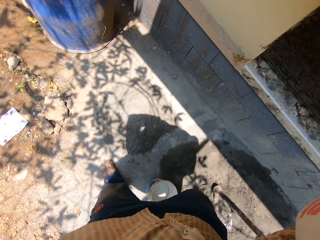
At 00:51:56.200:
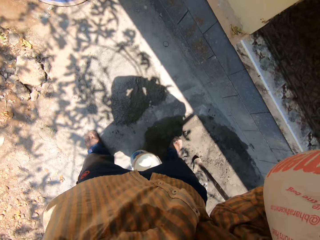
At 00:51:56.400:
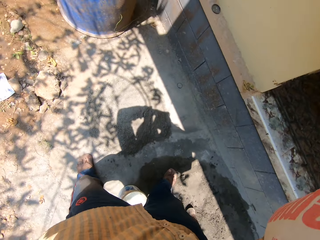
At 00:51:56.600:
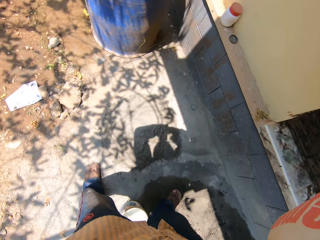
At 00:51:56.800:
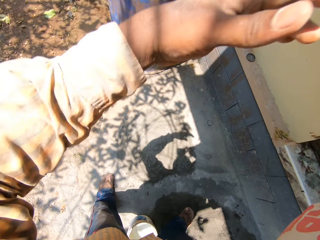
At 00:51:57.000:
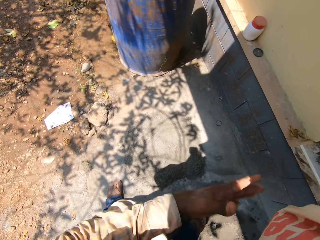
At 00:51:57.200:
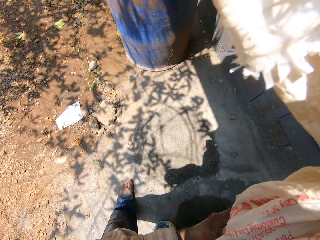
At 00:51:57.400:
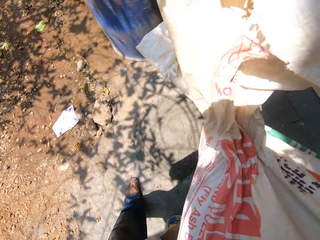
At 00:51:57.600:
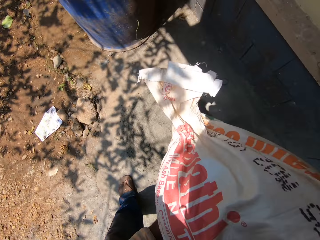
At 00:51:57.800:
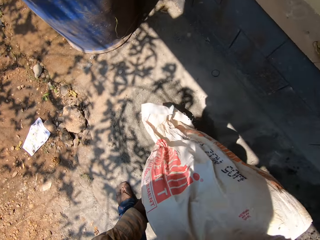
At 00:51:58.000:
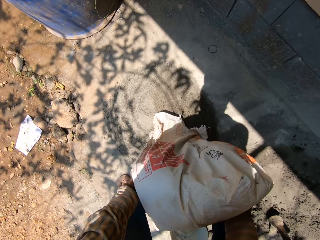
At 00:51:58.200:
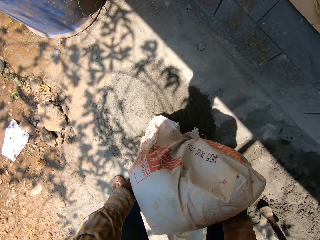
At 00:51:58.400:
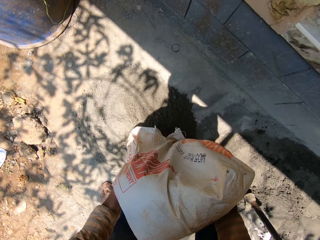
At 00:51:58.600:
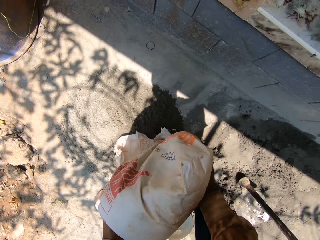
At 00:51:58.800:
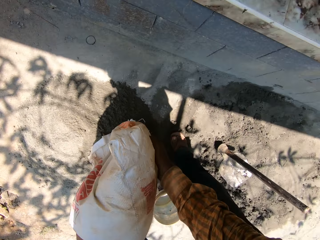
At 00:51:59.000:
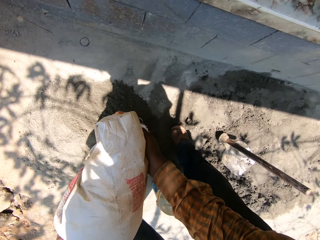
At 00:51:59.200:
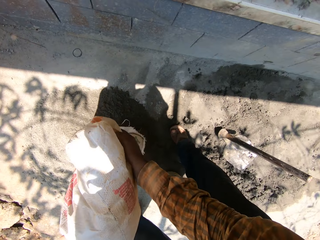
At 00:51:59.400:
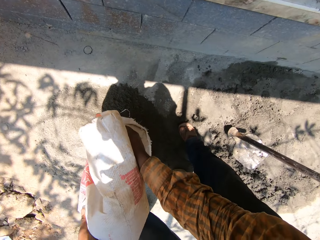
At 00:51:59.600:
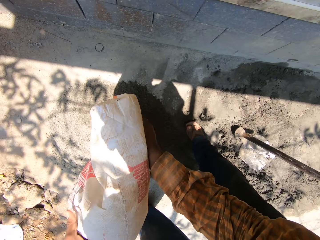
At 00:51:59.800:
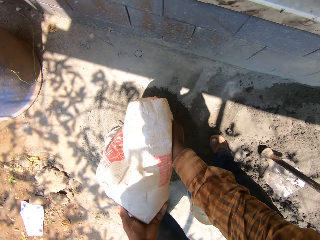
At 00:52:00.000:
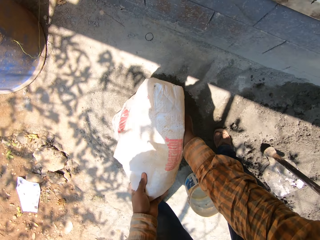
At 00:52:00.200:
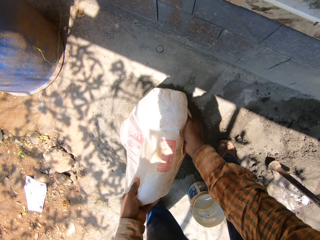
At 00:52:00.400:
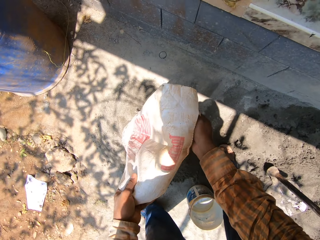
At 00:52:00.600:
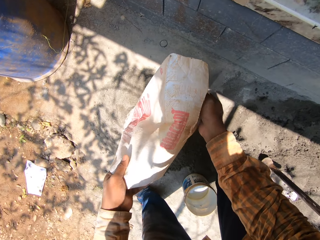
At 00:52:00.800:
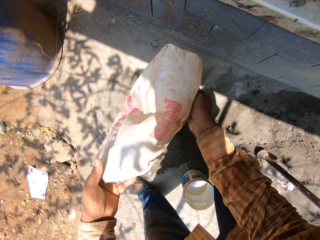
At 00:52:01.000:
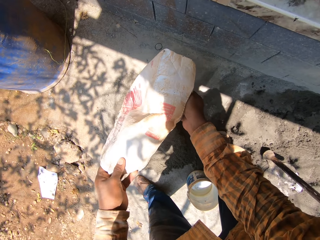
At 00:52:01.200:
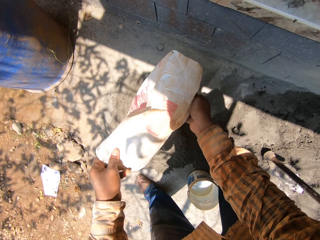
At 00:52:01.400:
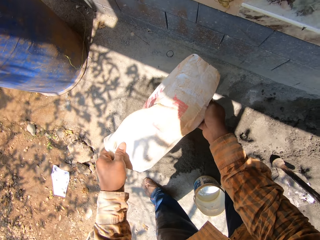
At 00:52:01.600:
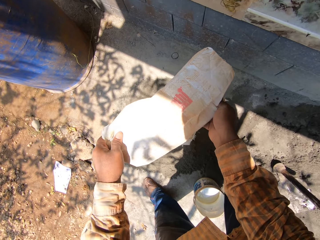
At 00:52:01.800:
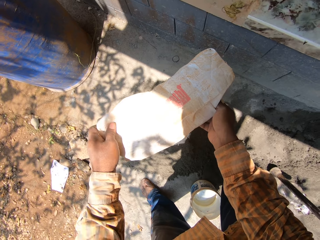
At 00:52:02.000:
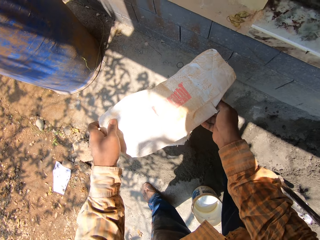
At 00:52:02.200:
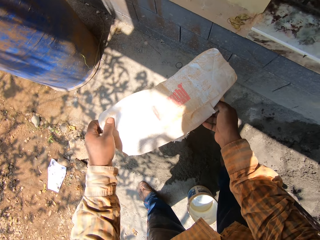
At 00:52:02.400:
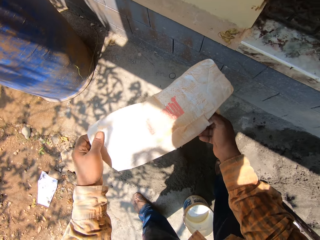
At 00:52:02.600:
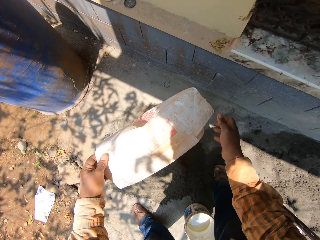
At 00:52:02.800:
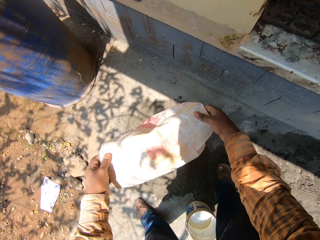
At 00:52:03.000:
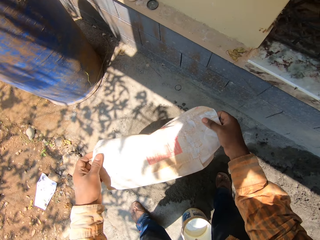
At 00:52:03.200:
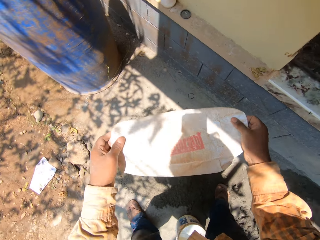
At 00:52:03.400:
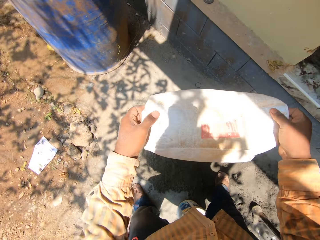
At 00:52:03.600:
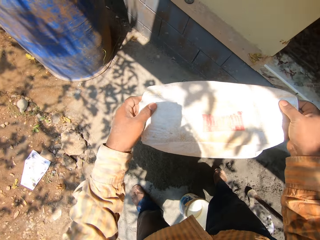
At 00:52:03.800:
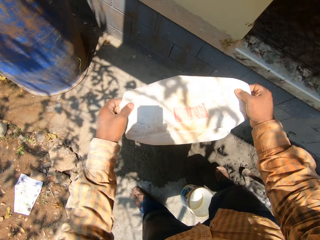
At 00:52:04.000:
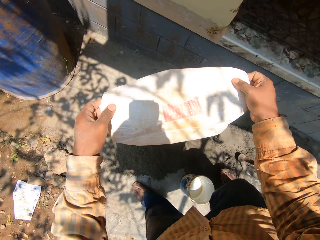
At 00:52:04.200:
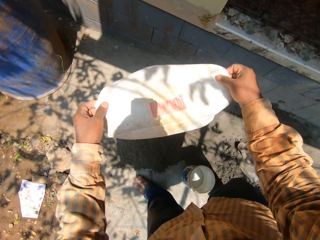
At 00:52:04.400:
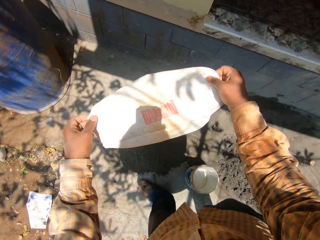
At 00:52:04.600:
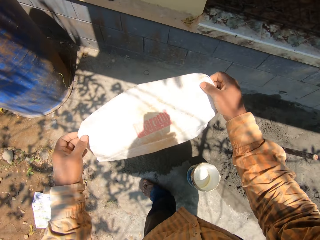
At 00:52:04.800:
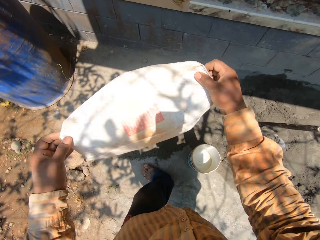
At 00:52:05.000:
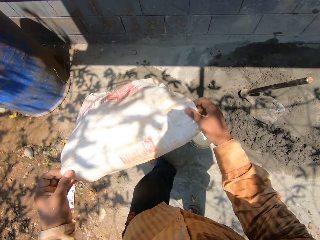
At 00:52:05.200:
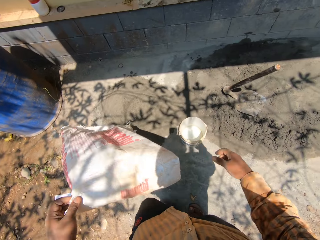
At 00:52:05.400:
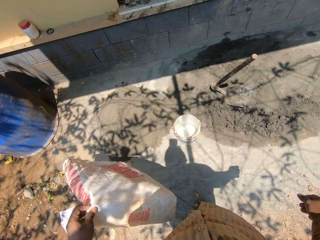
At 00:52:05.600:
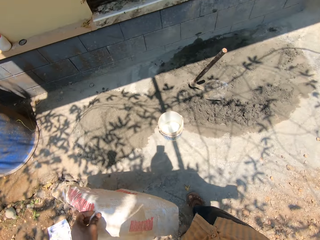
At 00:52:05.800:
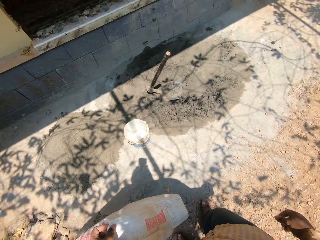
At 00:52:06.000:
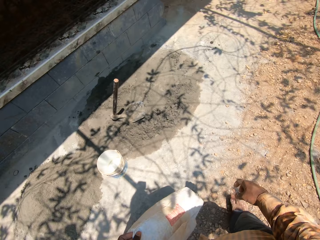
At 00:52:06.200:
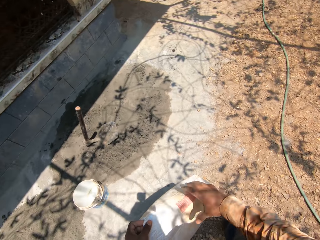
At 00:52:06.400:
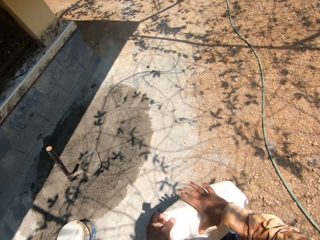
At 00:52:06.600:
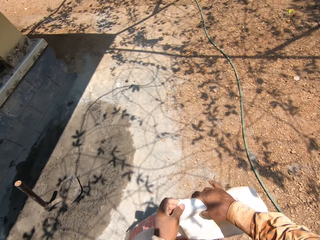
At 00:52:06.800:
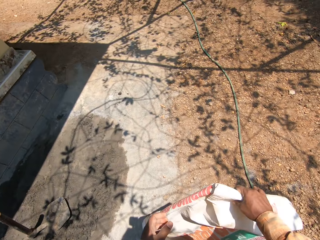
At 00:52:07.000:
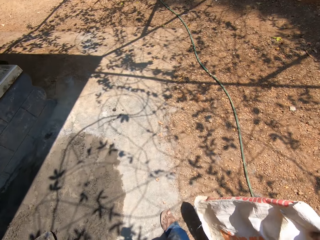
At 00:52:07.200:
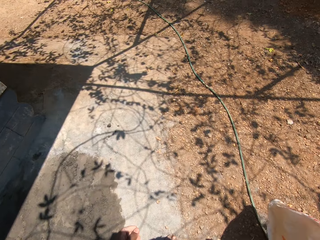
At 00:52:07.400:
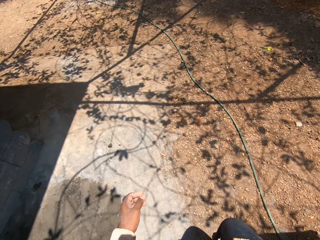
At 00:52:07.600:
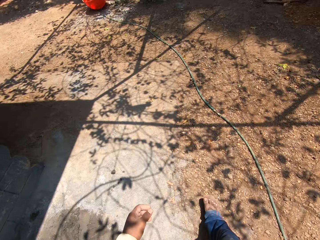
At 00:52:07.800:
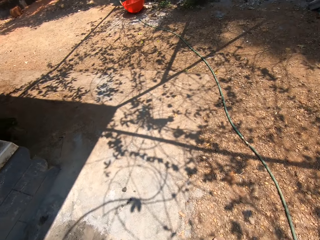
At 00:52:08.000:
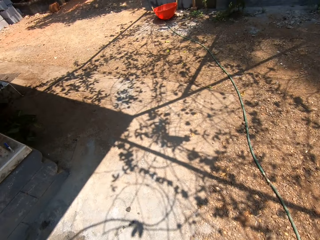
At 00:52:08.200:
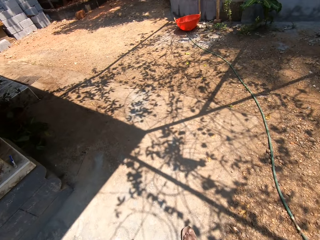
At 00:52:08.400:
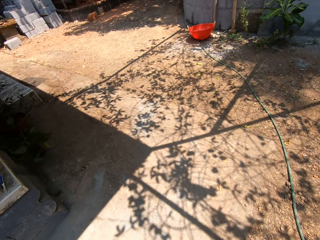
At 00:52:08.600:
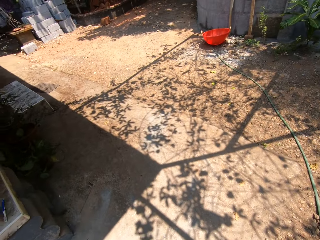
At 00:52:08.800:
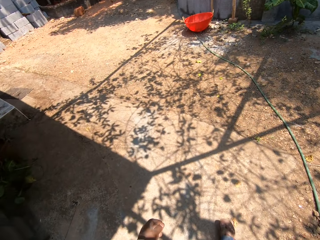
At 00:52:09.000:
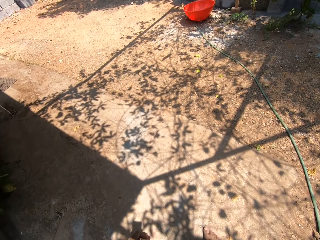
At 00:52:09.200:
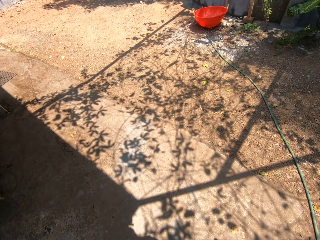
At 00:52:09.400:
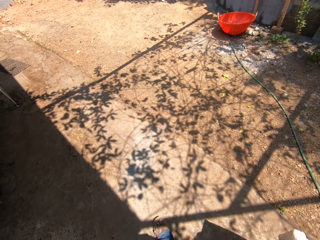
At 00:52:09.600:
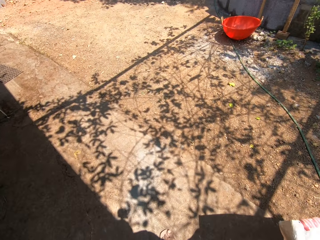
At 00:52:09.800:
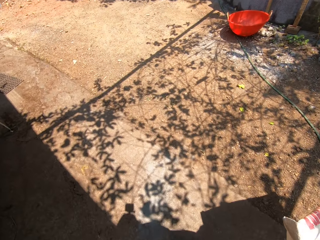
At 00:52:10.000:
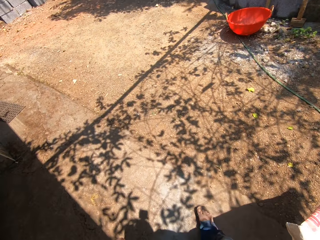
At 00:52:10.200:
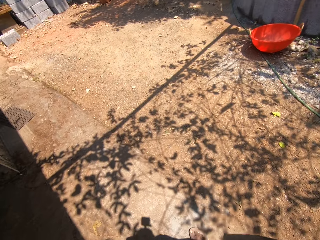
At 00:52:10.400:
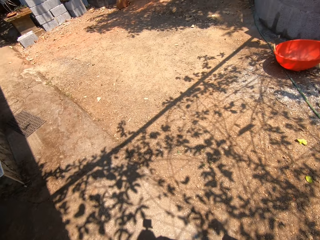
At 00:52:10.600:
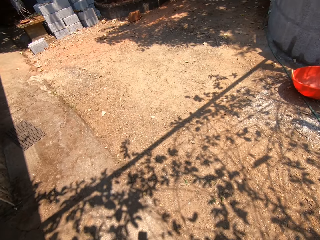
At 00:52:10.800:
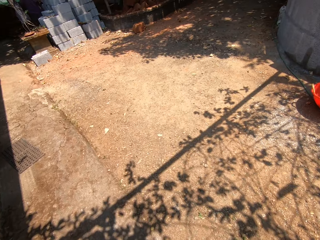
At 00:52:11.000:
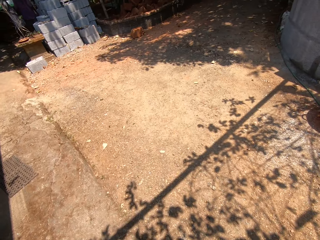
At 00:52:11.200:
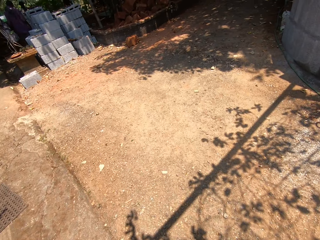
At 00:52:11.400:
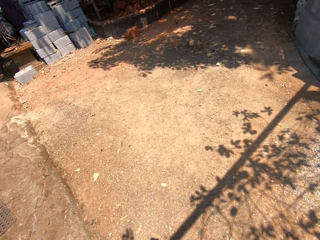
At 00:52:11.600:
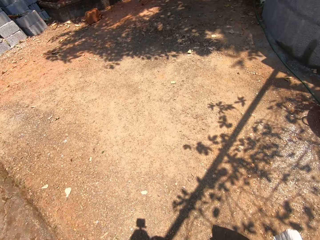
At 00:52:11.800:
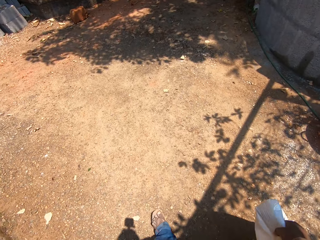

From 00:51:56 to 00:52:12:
The camera wearer pours the sand from the sack on the ground with both hands. He drops the bag. He holds the sack with his left hand. He holds the sack with both hands. He holds the sack with his left hand. He passes the bag to the right hand. He holds the sack with his right hand.

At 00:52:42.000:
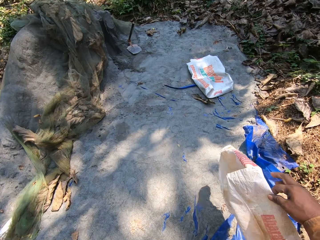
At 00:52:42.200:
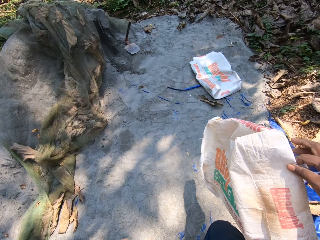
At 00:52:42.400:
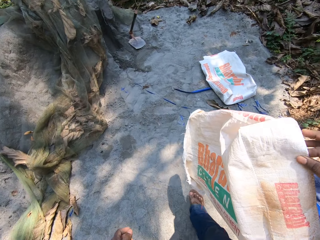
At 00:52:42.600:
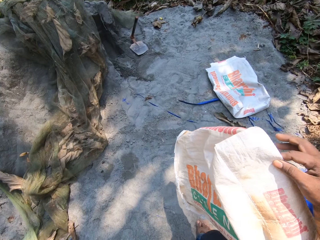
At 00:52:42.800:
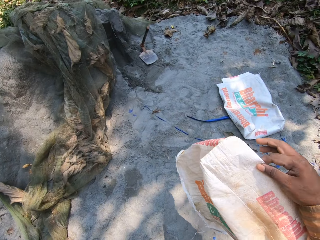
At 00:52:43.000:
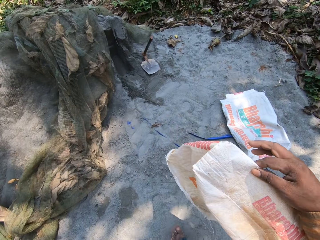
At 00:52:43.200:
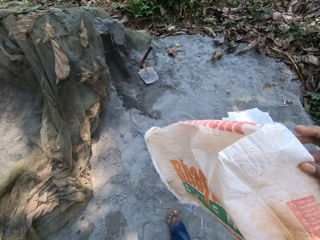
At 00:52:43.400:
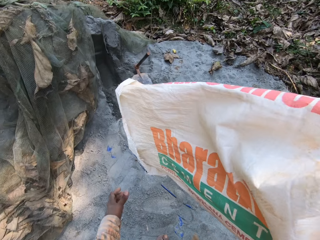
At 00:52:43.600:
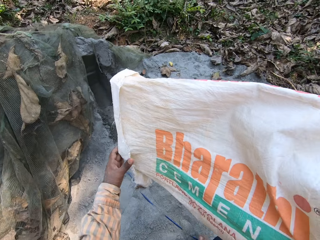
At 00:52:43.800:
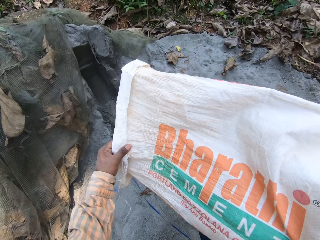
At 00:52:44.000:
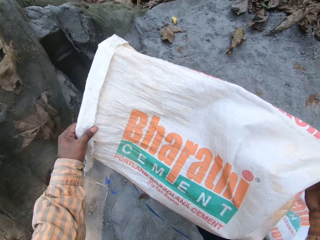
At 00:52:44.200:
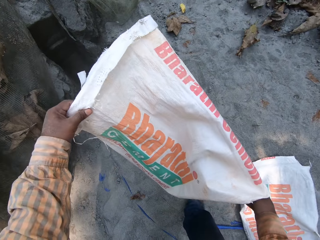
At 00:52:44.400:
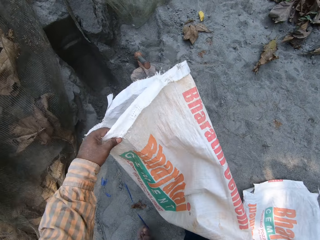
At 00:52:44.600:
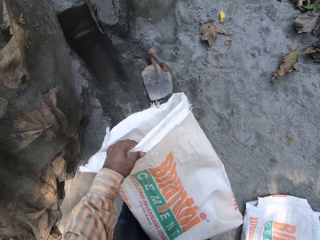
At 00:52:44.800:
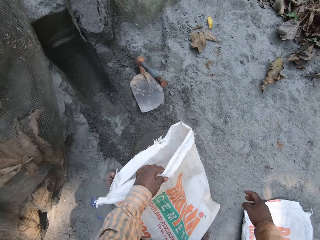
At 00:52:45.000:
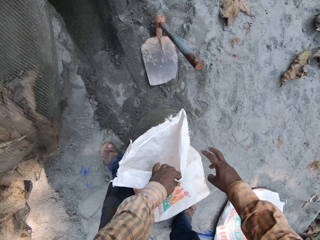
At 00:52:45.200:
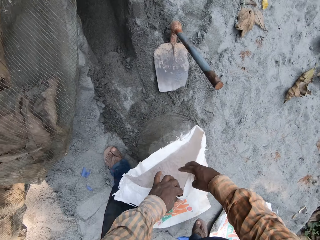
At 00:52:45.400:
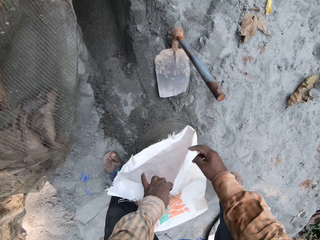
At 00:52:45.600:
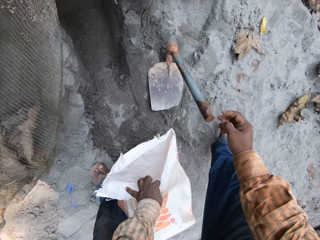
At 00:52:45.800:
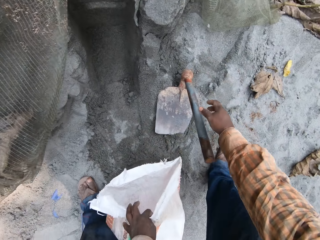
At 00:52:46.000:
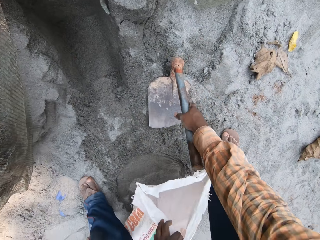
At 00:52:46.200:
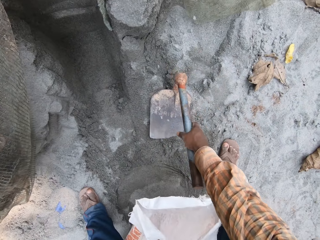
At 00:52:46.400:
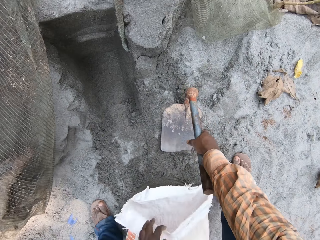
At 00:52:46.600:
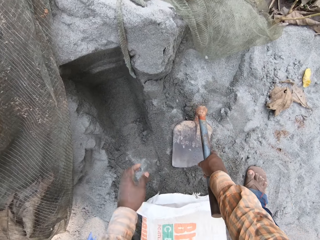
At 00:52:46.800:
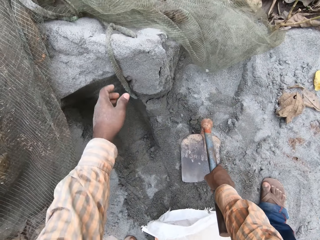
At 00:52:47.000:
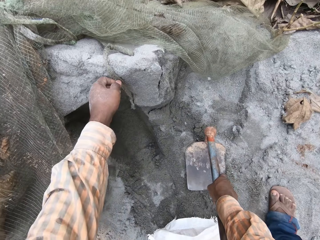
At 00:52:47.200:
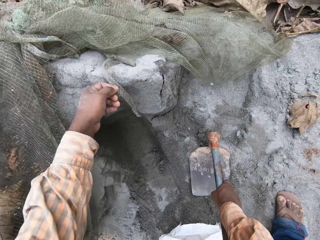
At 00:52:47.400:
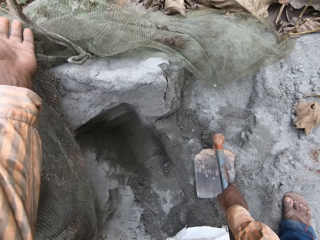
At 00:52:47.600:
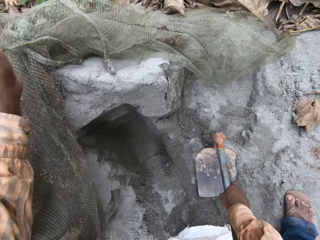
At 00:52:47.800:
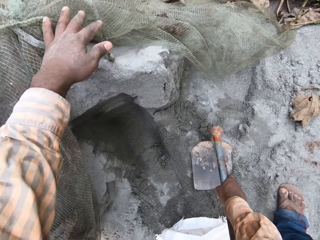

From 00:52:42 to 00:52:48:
The camera wearer holds the sack with both hands. He passes the bag to the left hand. He places the sack on the ground with his left hand. He holds the sack with both hands. He holds the sack with his left hand. He holds the hoe on the ground with his right hand. He picks up the jembe. He adjusts a net on the sand with his left hand.
